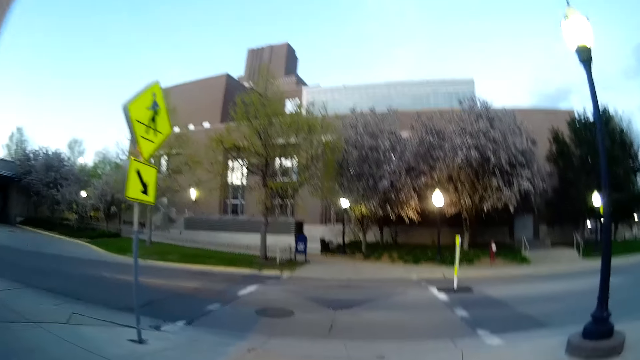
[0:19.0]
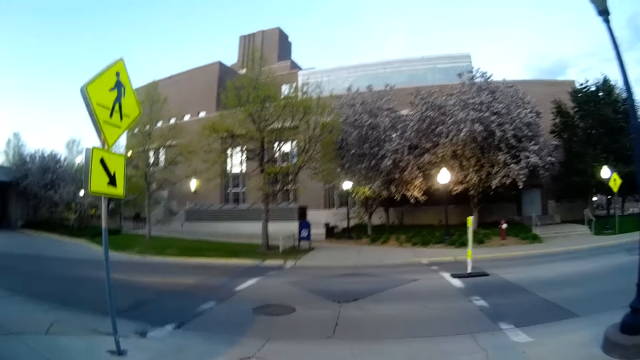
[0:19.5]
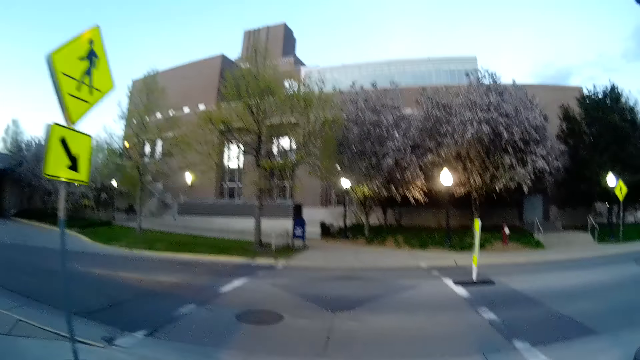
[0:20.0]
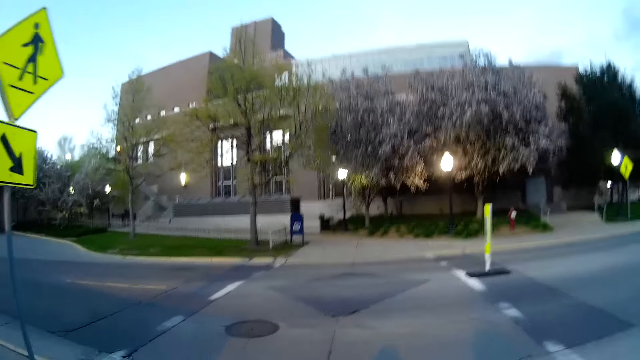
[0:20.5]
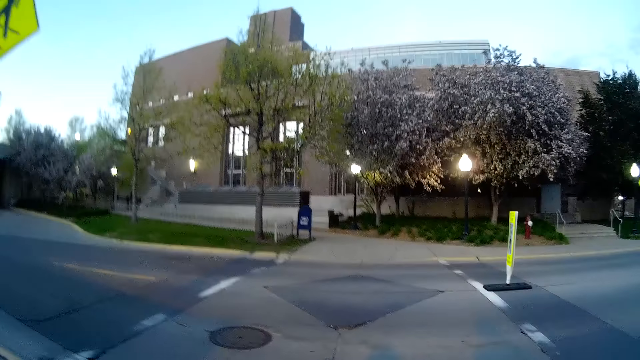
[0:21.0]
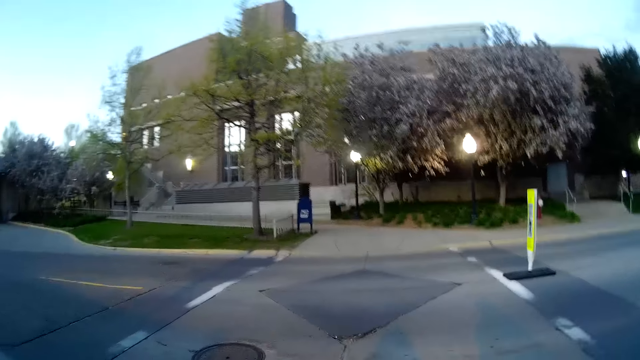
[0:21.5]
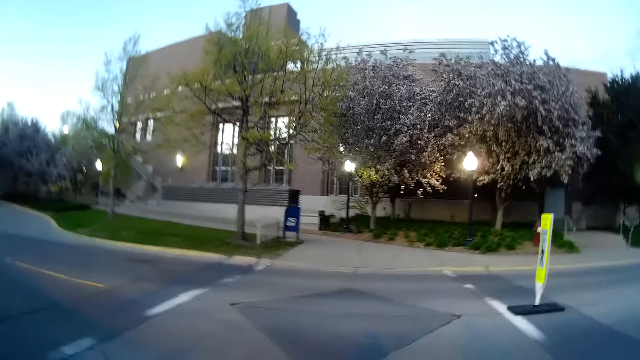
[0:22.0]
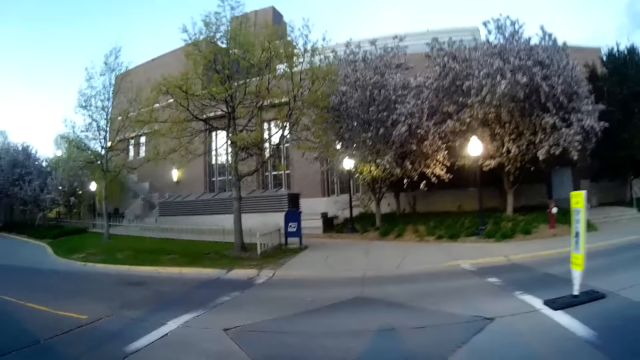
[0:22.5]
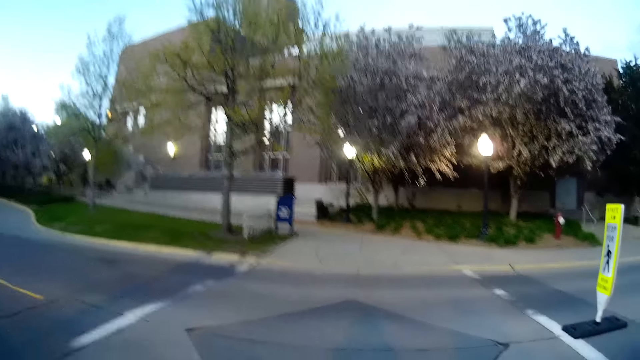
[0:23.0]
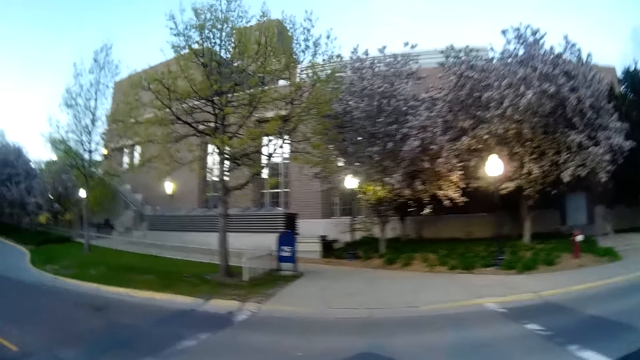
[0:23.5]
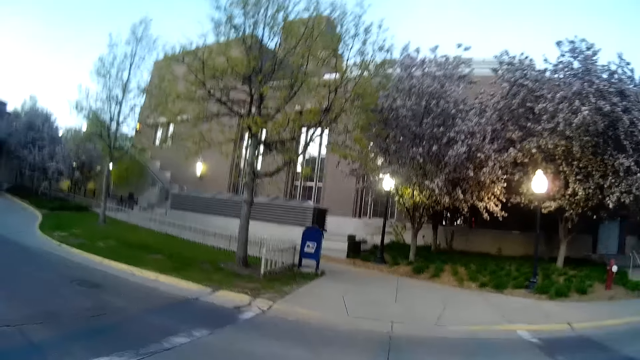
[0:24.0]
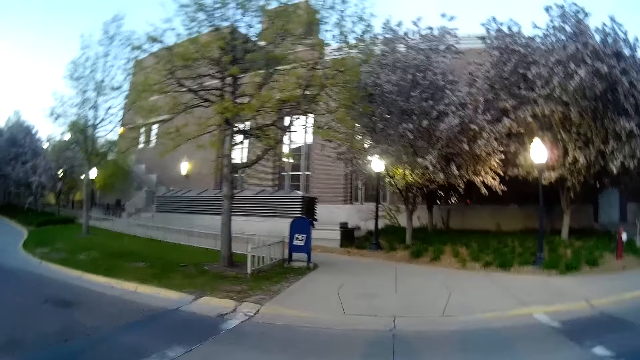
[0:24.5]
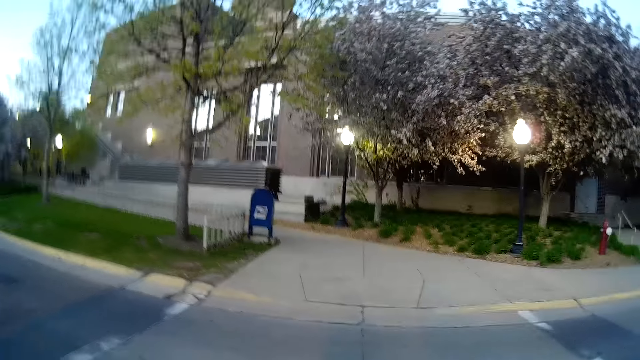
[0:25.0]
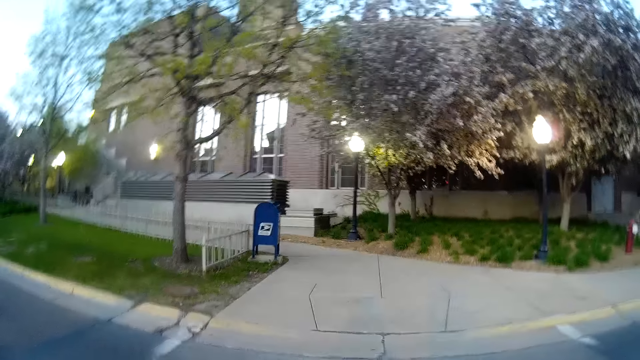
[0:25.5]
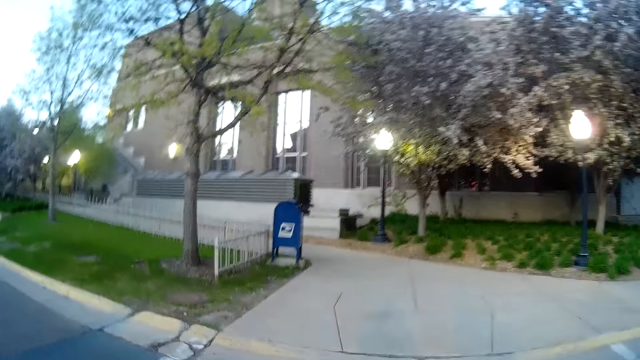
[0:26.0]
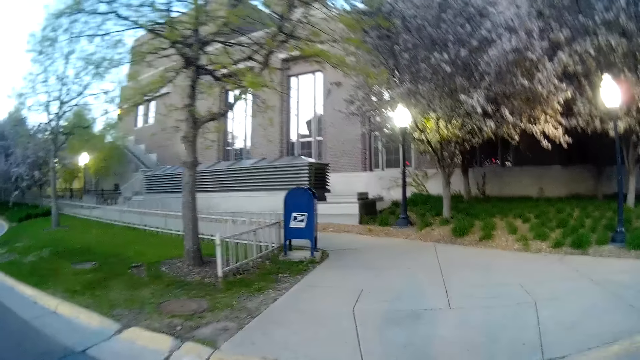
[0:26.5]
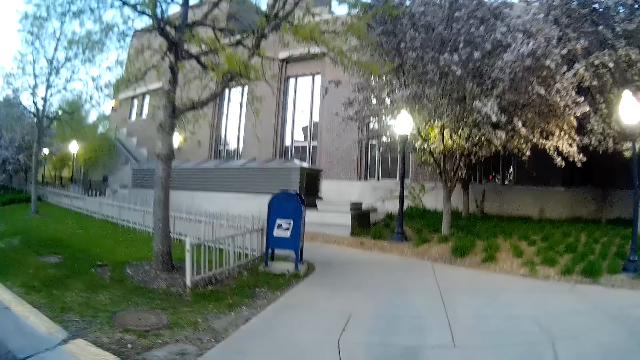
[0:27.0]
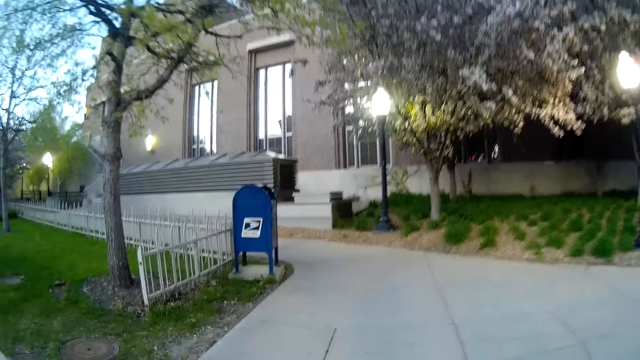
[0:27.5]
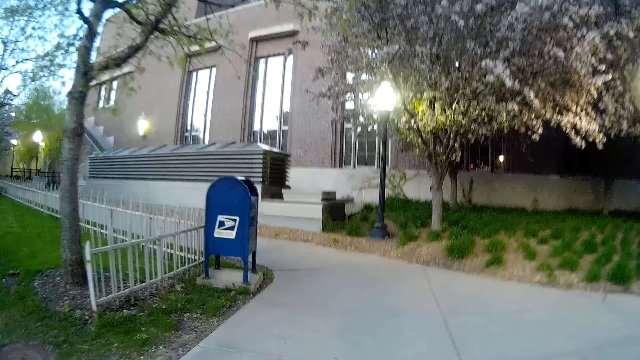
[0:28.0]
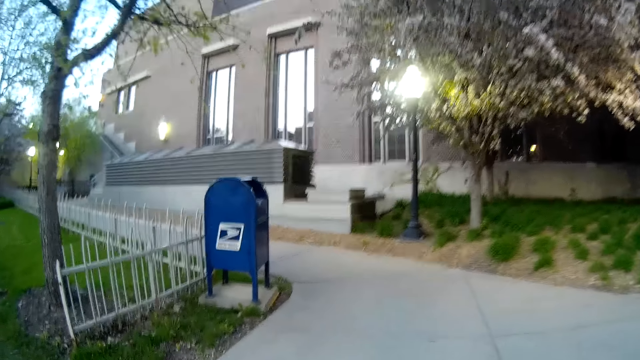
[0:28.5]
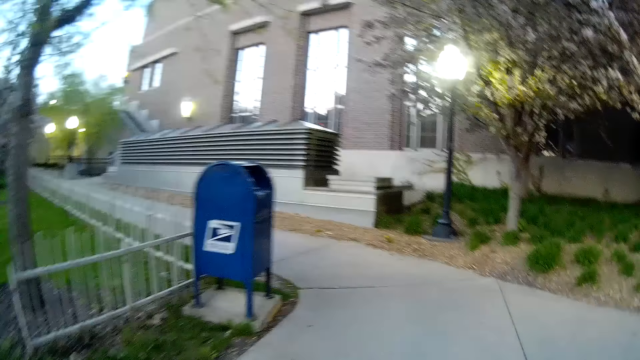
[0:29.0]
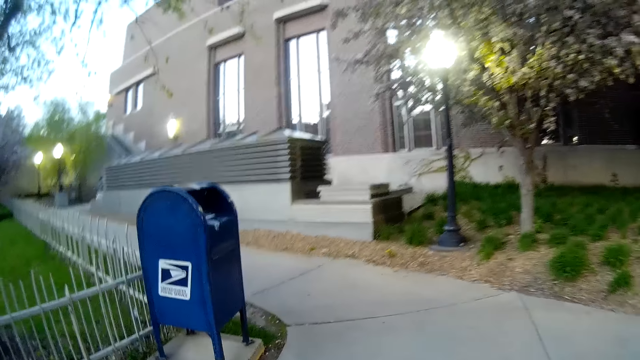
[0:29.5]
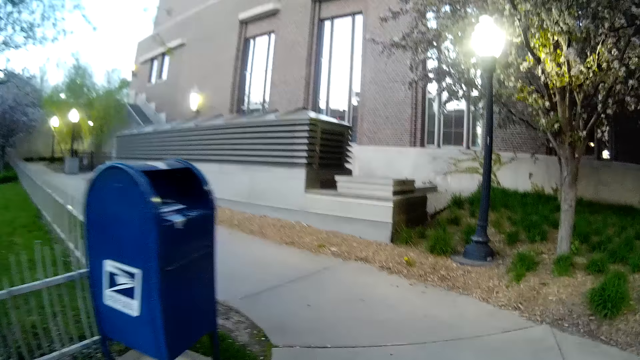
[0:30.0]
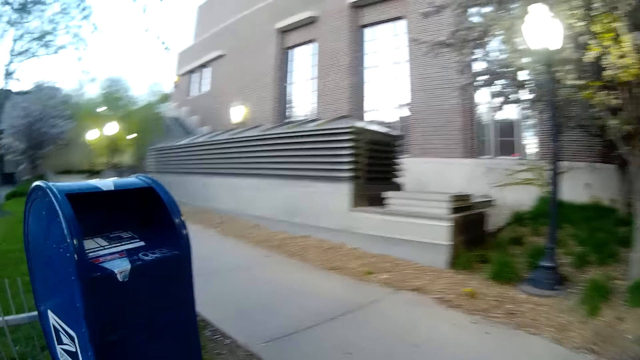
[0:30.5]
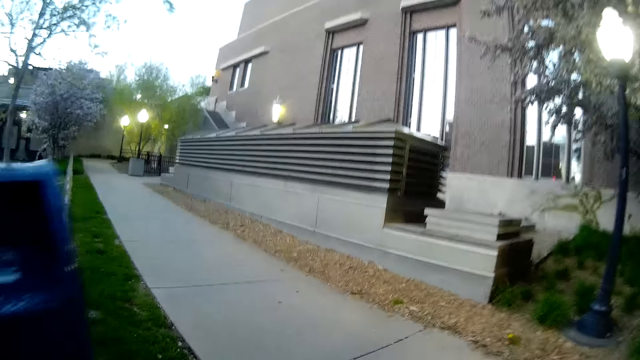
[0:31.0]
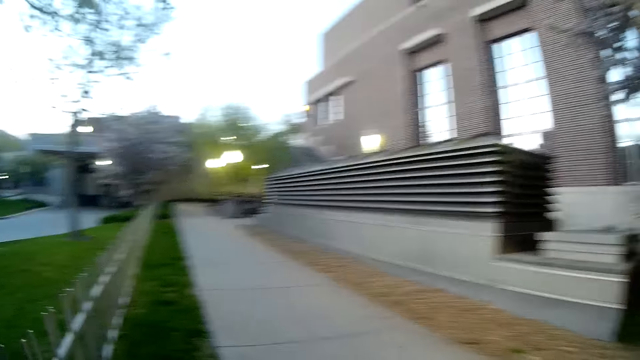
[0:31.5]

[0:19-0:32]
The camera wearer crosses the road. They walk on the sidewalk.

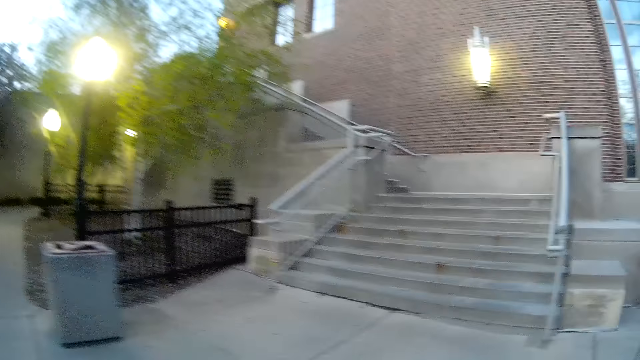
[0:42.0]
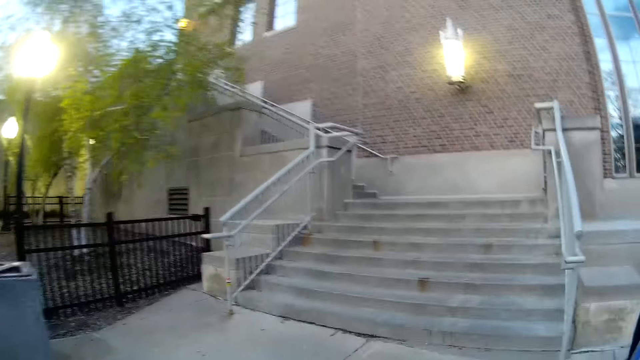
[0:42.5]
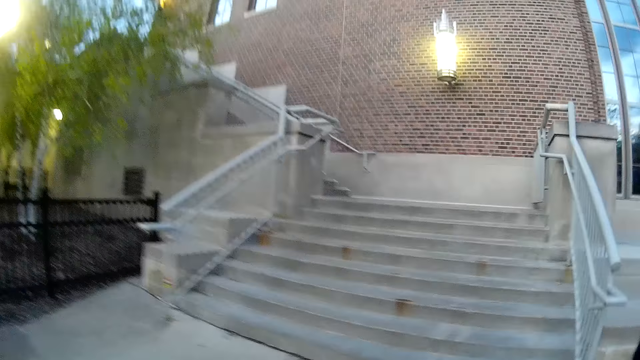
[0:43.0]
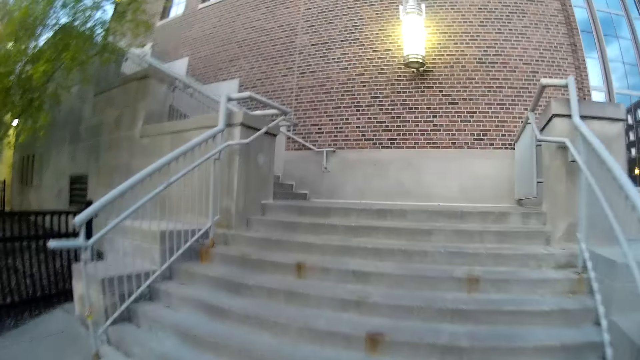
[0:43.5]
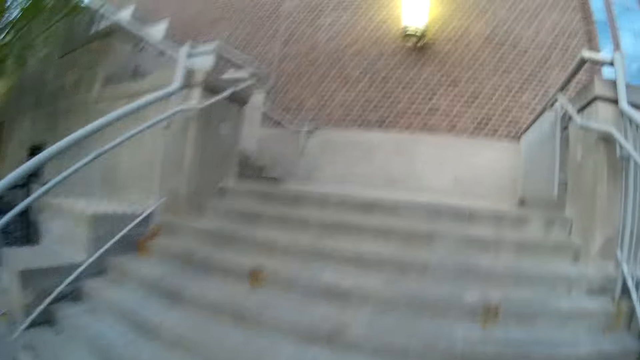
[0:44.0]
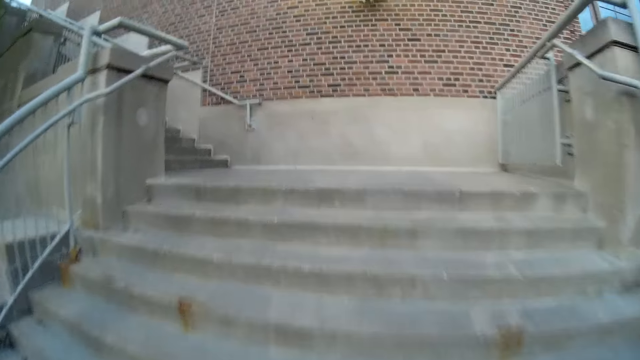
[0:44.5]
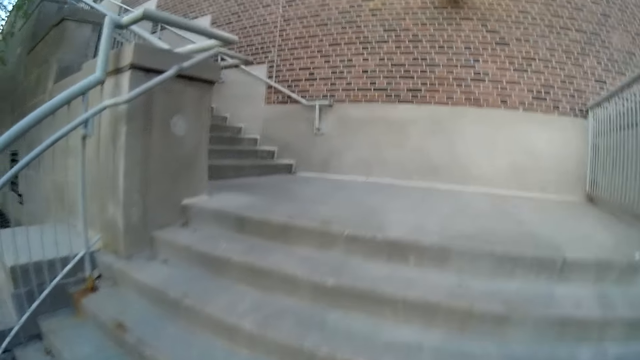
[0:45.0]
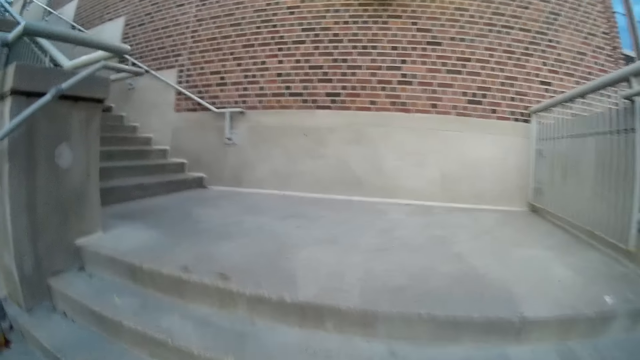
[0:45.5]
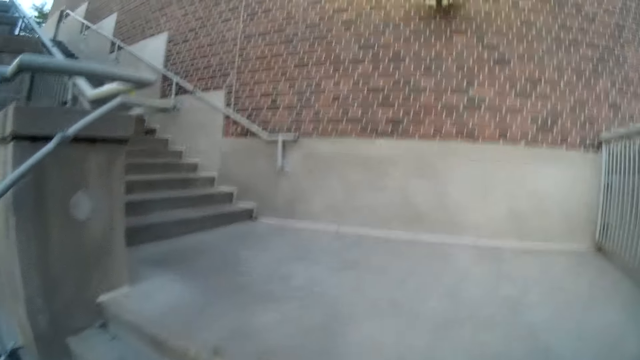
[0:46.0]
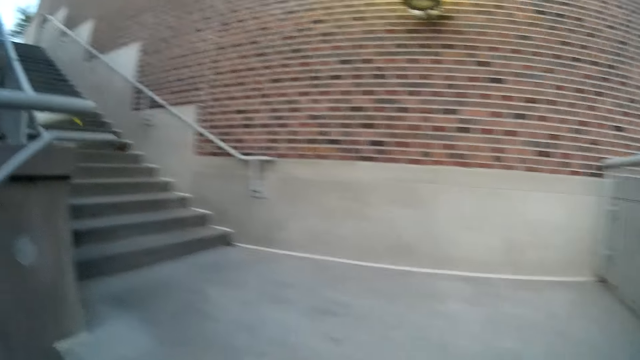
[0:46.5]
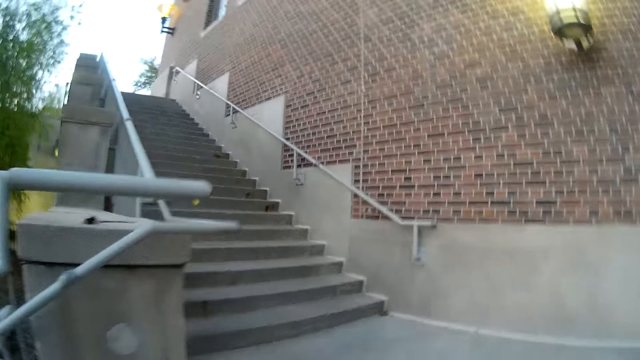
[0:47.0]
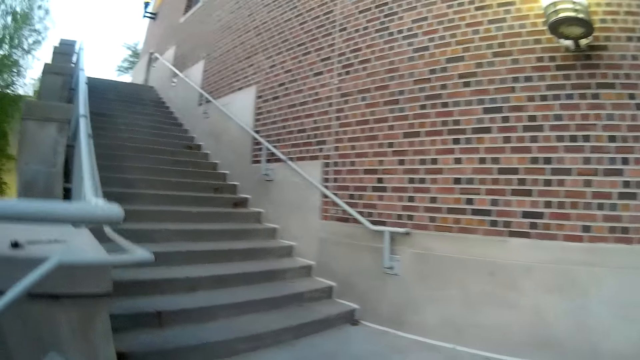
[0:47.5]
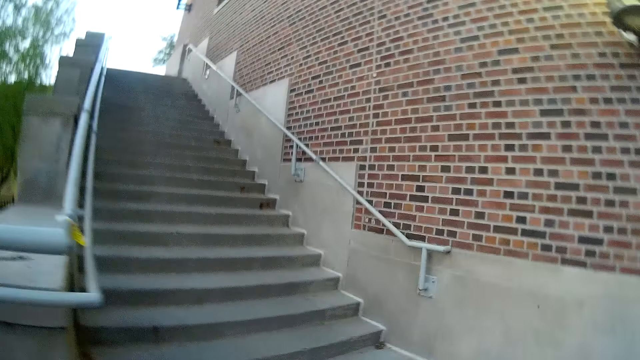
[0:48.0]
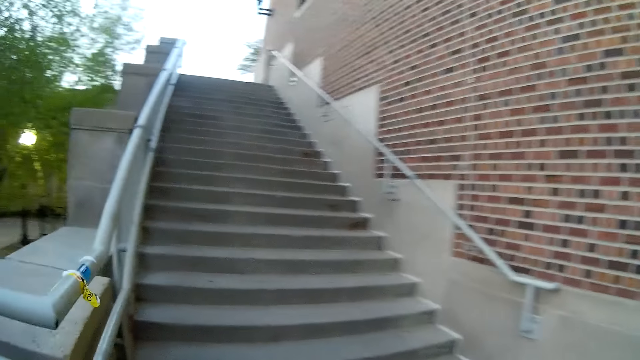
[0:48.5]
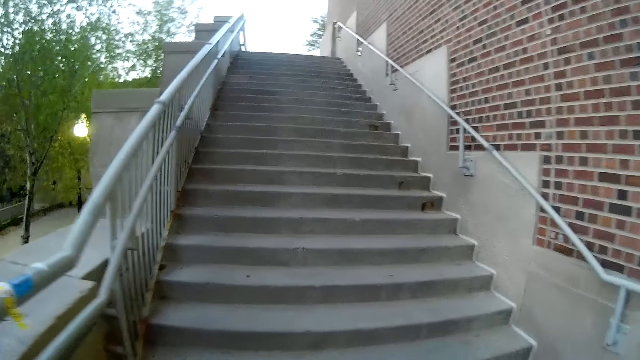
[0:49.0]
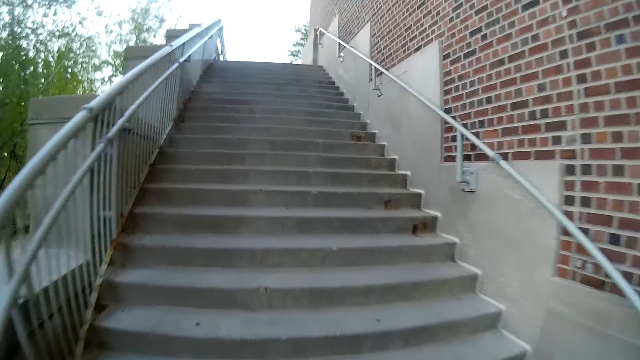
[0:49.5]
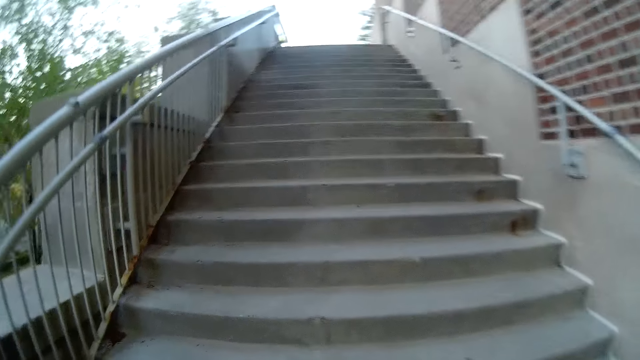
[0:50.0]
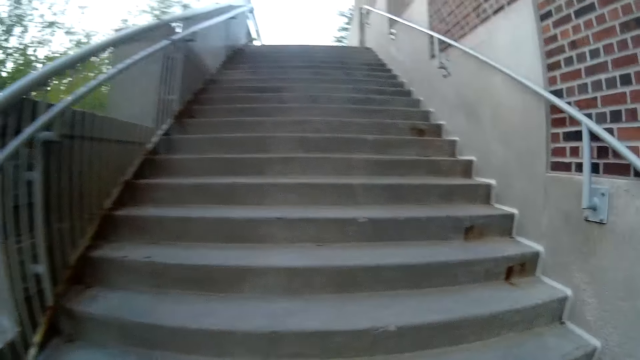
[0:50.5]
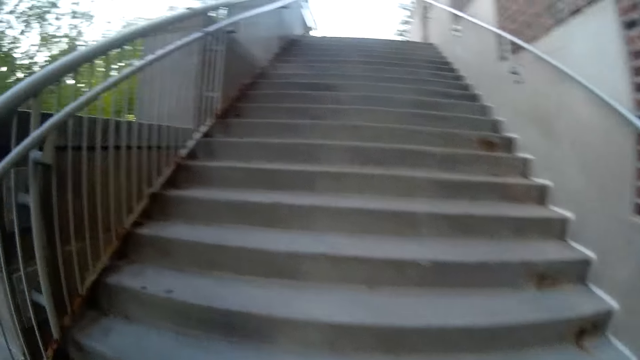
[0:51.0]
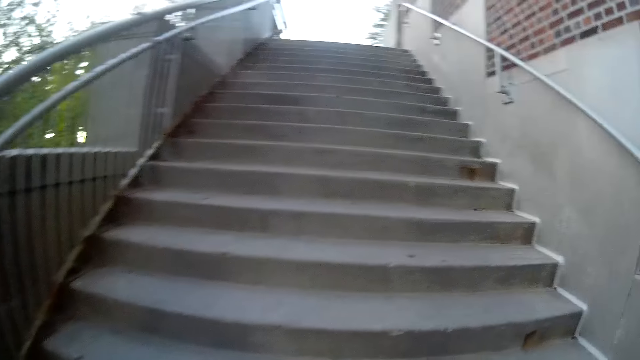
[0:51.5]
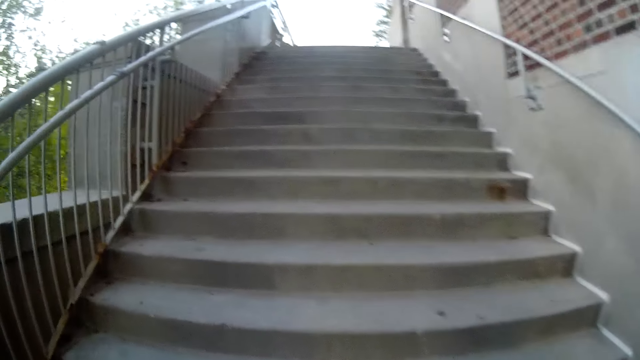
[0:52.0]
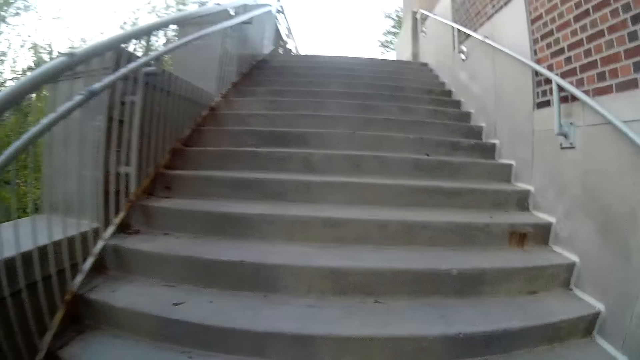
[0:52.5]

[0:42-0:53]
The camera wearer climbs the stairs.
